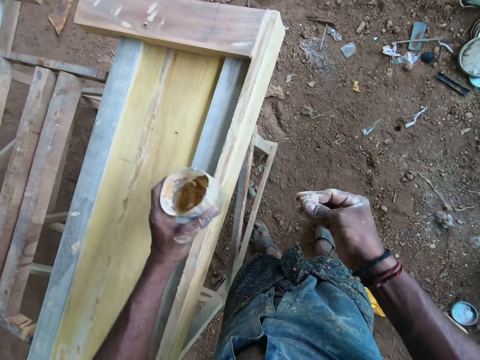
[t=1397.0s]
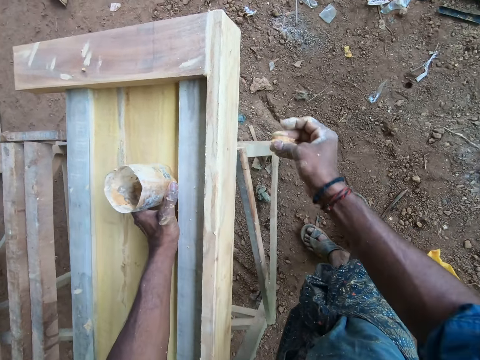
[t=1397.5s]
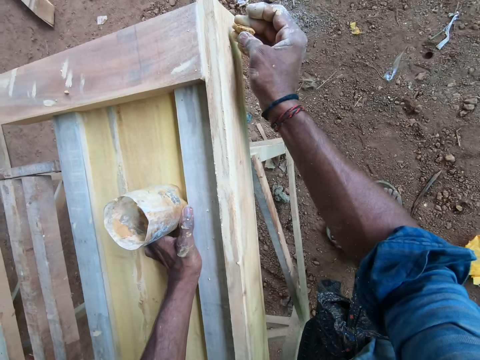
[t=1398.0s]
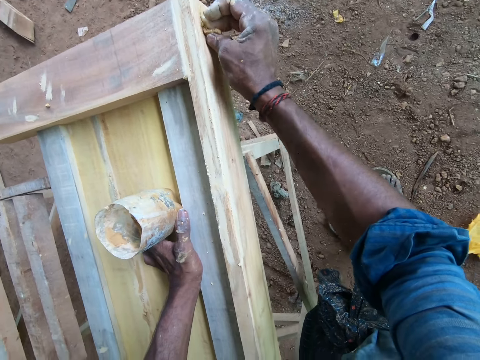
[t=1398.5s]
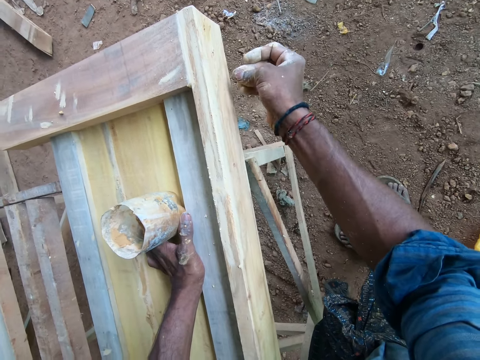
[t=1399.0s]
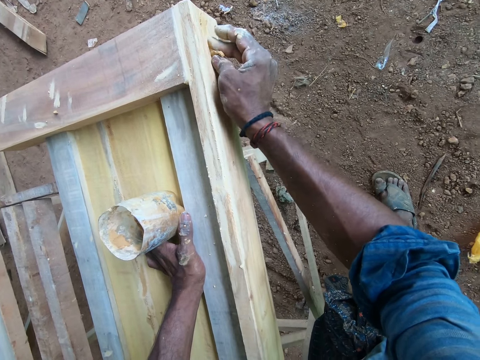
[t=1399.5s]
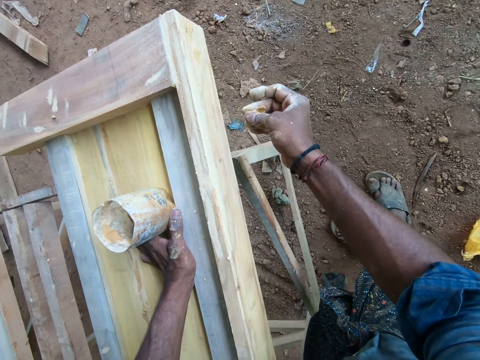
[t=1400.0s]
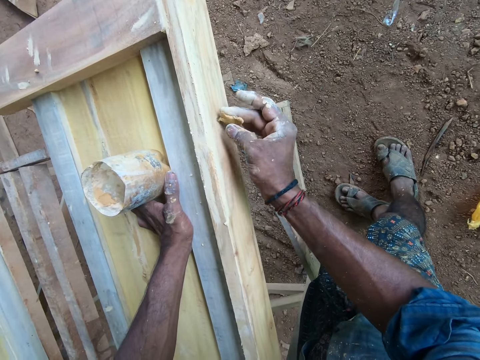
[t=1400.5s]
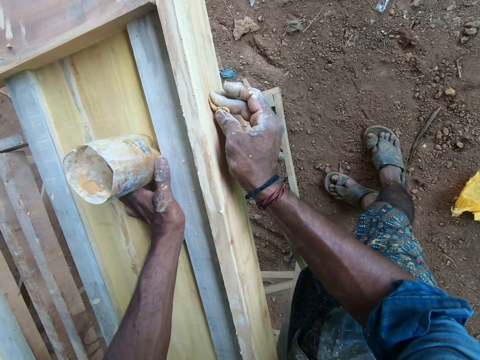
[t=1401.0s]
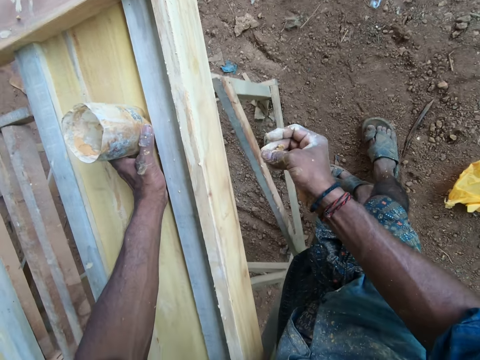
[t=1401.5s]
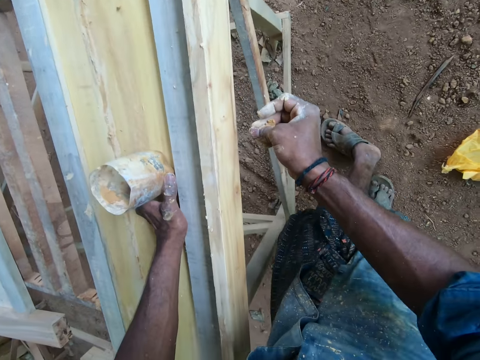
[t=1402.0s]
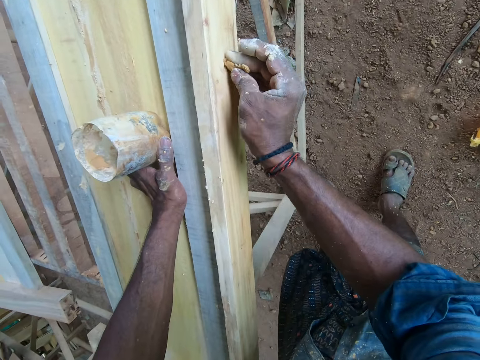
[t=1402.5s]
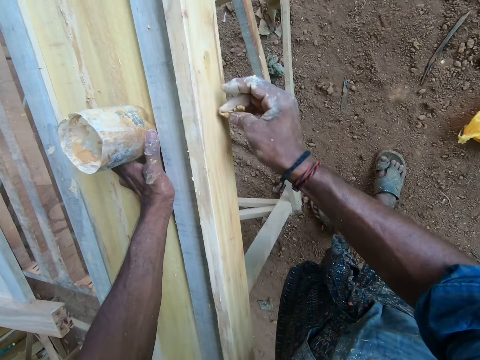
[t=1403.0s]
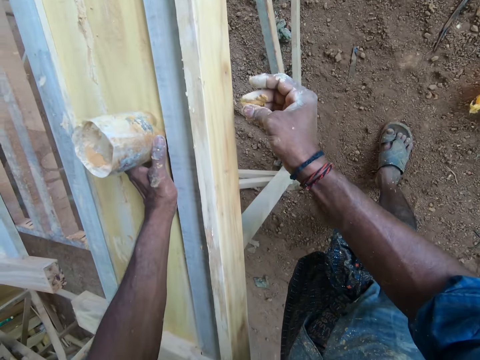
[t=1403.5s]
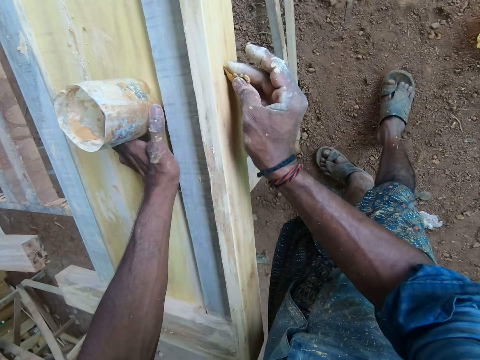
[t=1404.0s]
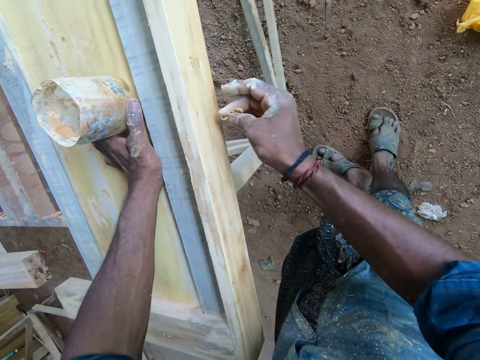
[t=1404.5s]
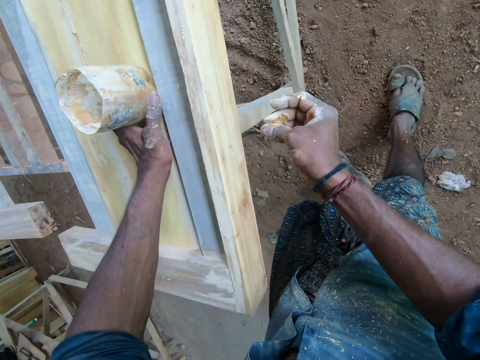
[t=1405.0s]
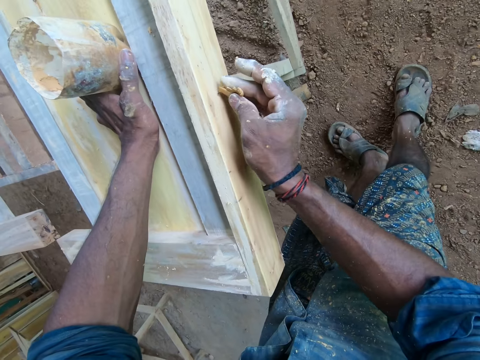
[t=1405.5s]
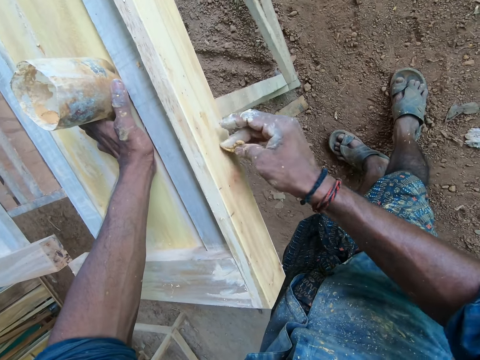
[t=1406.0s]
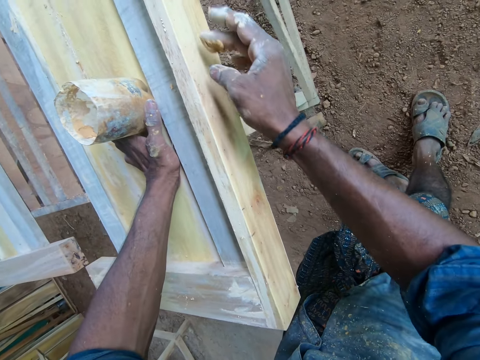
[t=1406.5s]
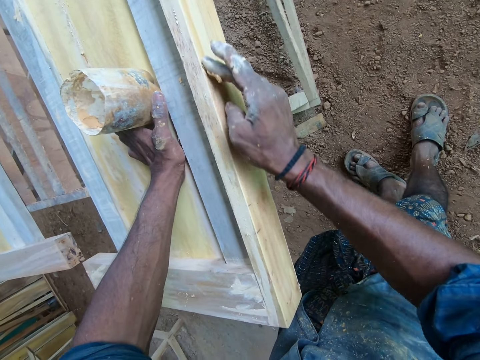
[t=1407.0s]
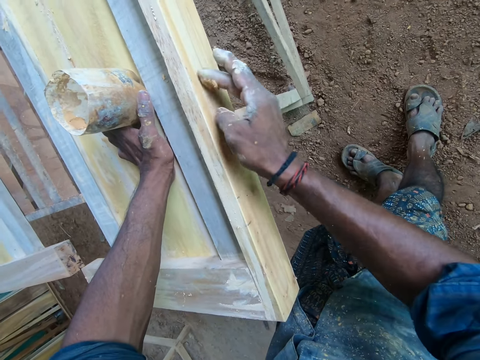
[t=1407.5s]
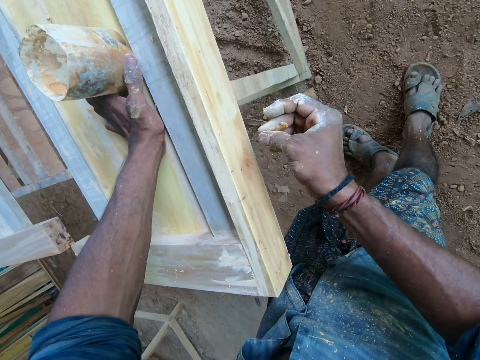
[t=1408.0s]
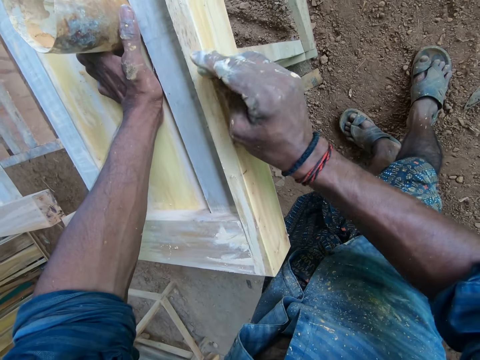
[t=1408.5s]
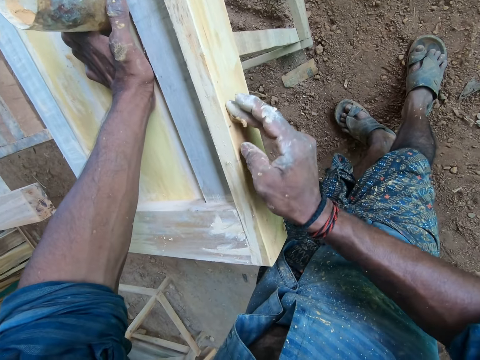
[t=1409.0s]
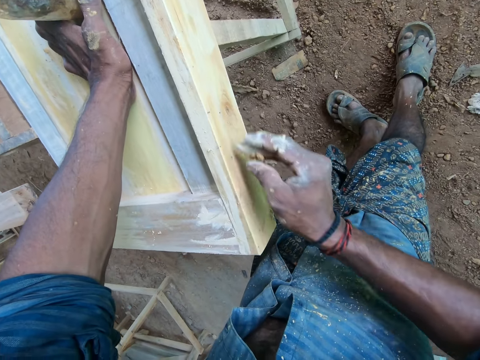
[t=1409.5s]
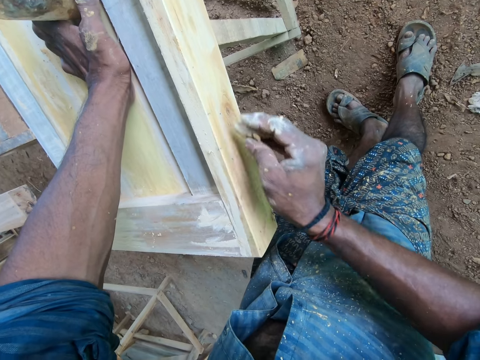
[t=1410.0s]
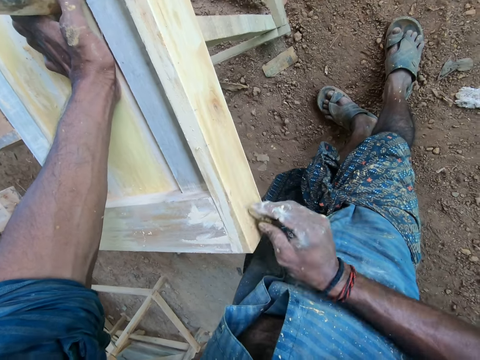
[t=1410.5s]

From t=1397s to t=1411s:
The camera wearer scoops wood glue from the container, drops the container on the head board, and applies the wood glue on the wooden head board. They pull the container on the wooden head board, apply the wood glue on the wooden head board, pull the container on the wooden head board, and apply the wood glue on the wooden head board.

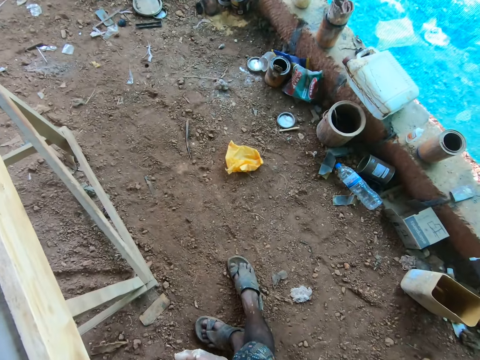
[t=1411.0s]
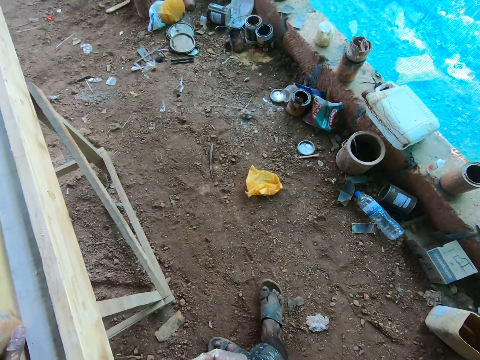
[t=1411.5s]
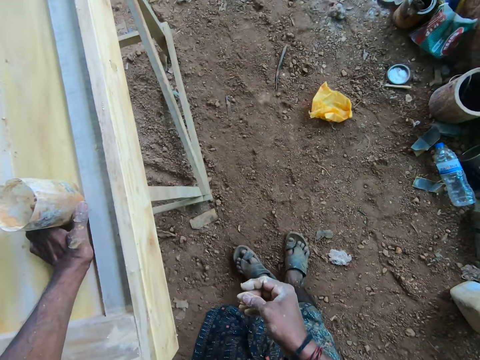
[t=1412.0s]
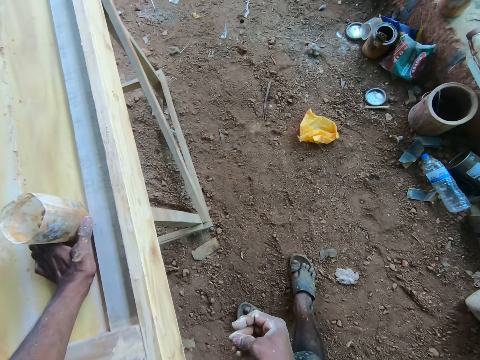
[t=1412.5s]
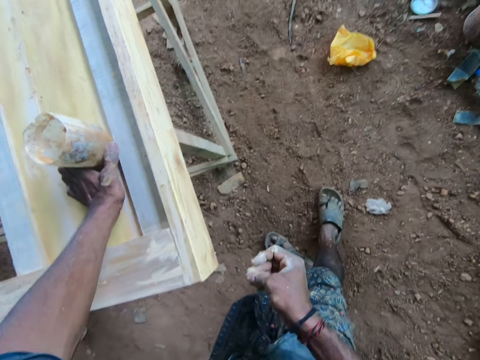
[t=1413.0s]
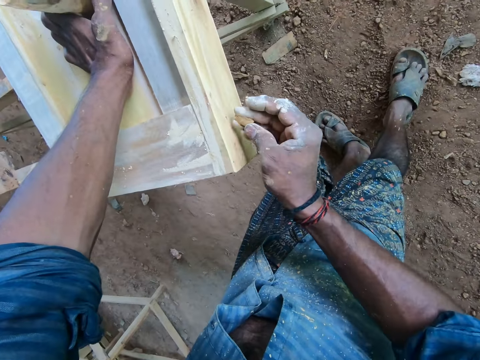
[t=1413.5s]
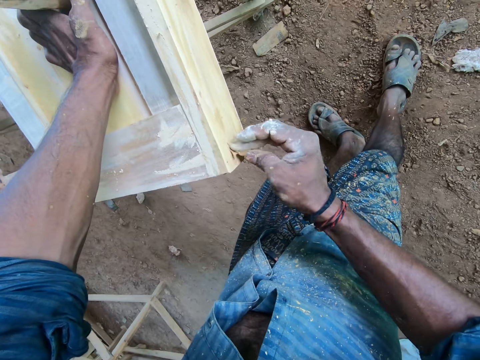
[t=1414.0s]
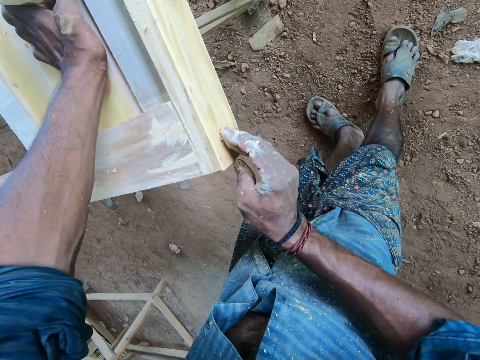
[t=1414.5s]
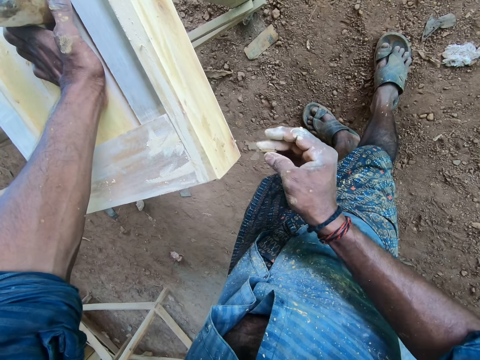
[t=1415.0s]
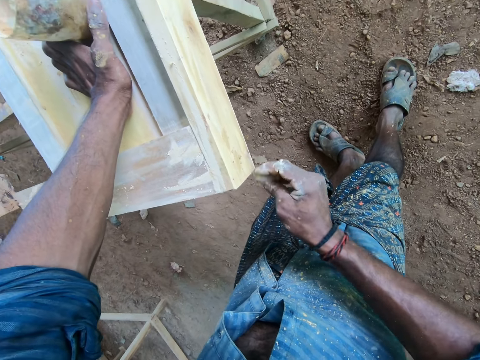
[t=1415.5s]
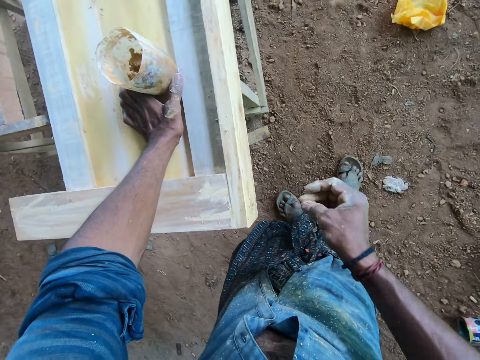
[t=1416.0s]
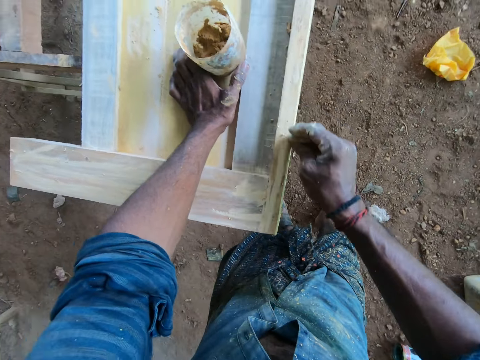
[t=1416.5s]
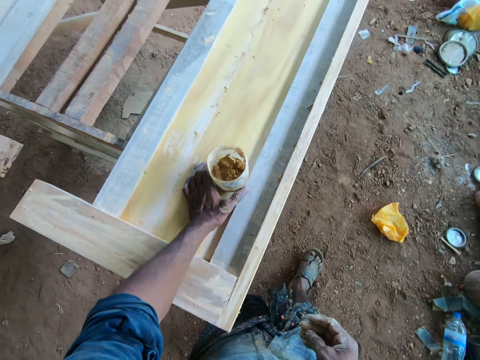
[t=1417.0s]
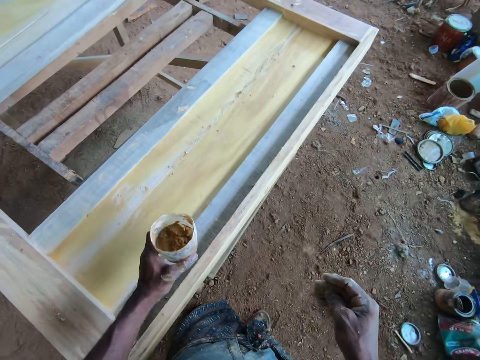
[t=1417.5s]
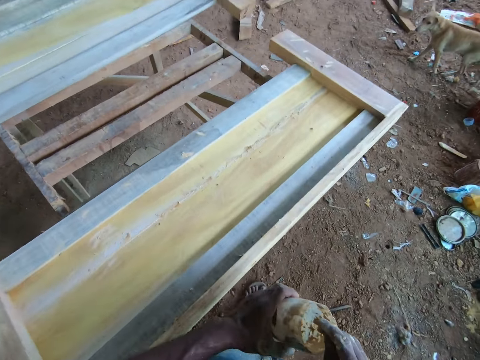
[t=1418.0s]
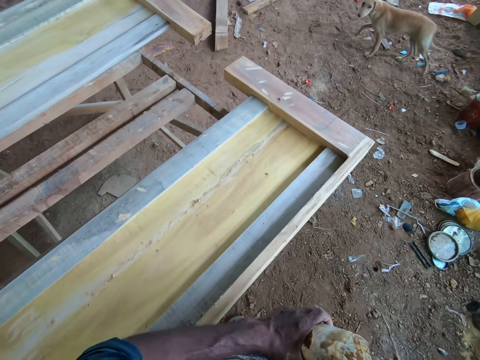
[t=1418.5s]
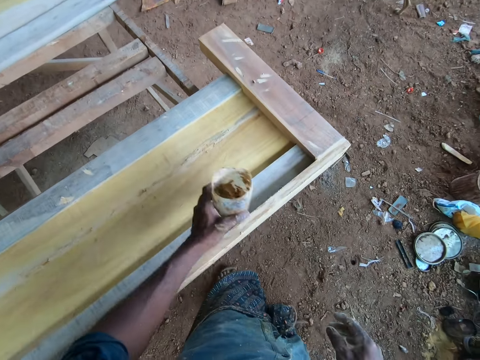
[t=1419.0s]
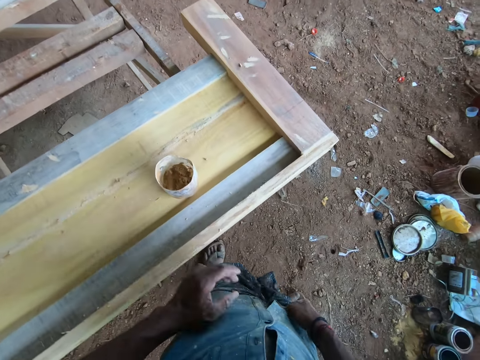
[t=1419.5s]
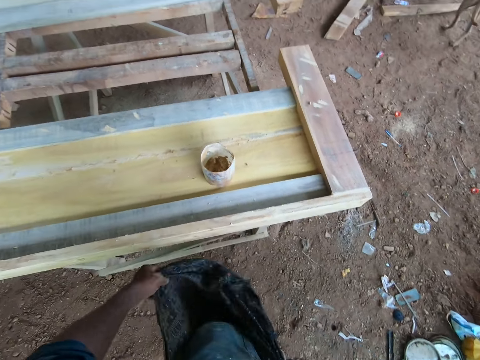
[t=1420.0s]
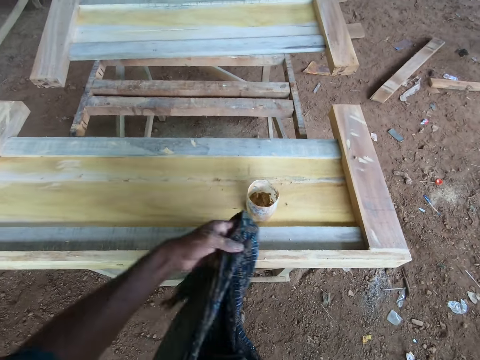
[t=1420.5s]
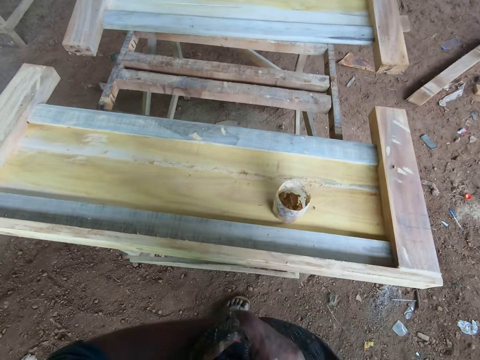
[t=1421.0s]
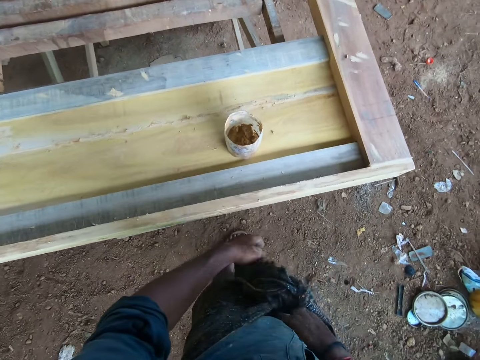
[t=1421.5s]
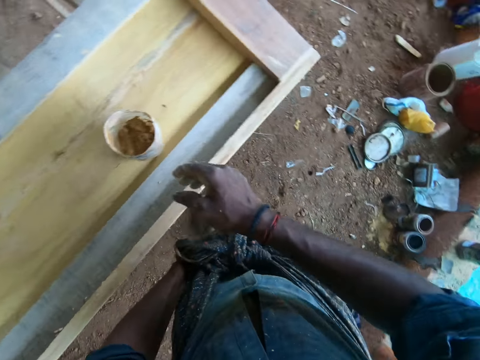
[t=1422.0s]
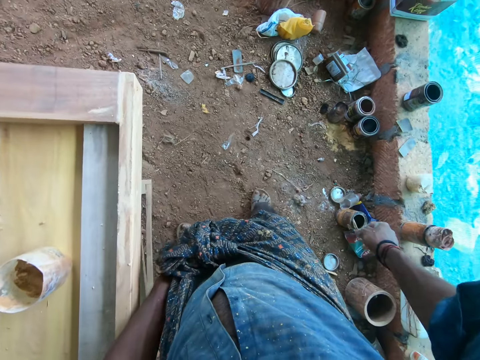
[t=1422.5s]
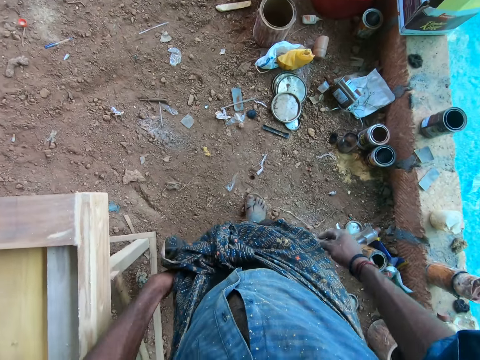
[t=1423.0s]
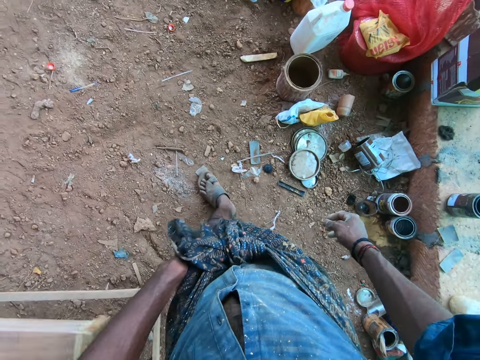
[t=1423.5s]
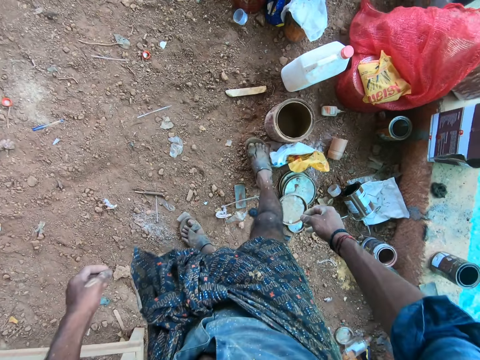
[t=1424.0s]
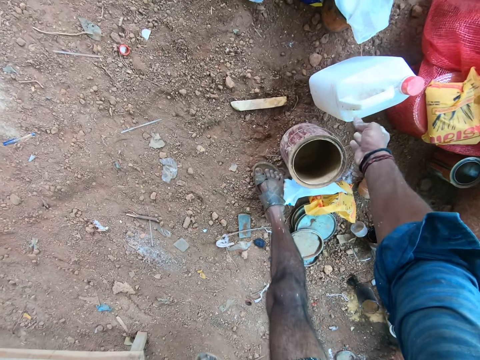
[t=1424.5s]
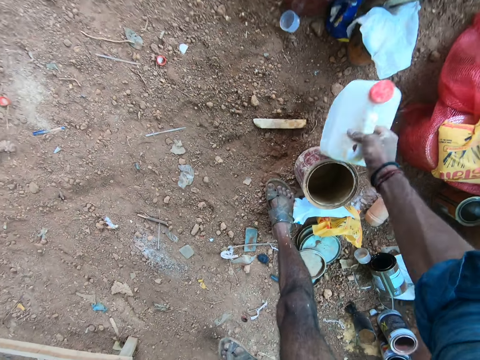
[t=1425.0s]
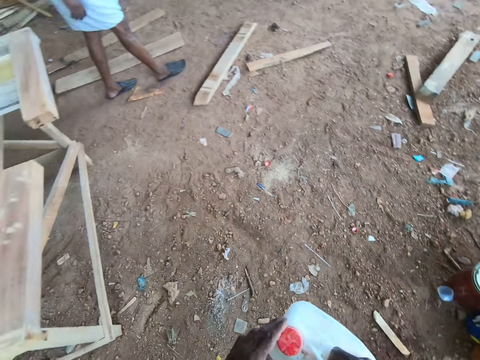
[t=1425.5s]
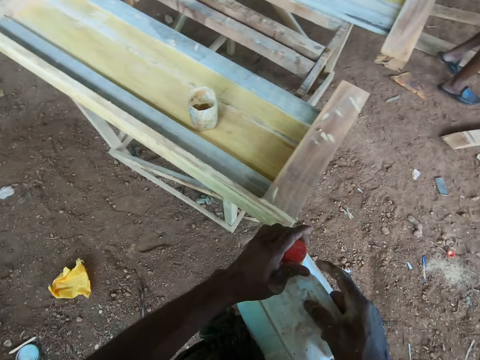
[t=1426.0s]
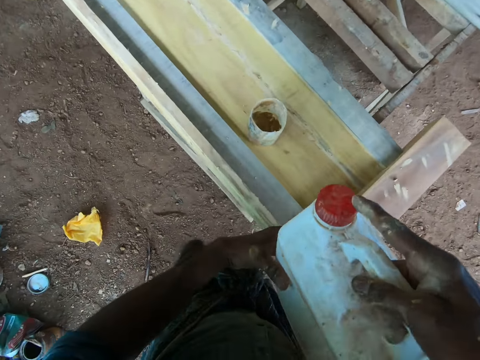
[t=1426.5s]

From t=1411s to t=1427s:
The camera wearer looks around. He applies wood glue on the wooden head board. He puts the bucket on the wood, picks up the container, drops the container on the head board, adjusts his cloth, holds the linen, walks around, and picks up a jerry can.
